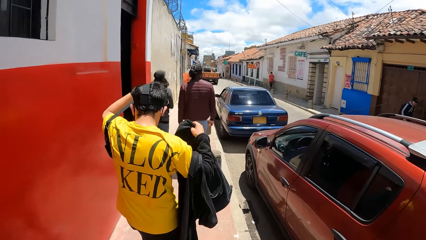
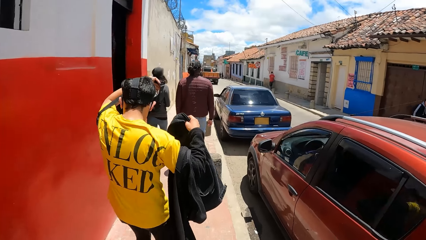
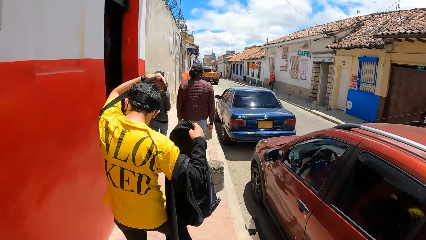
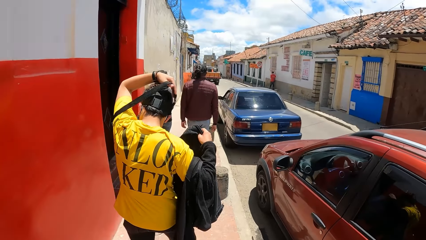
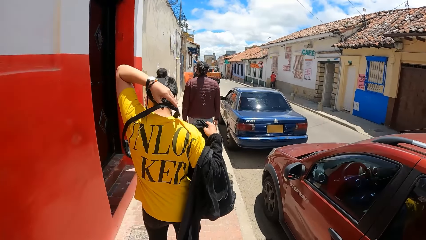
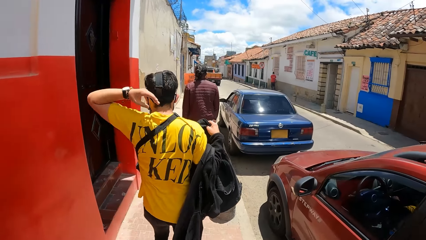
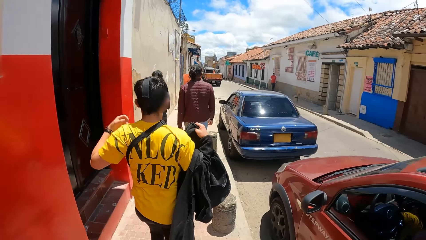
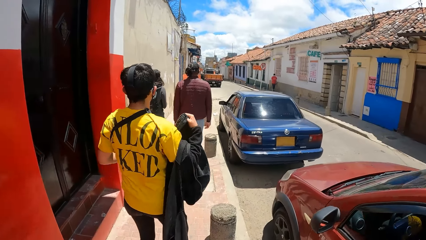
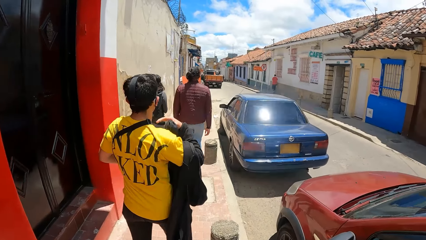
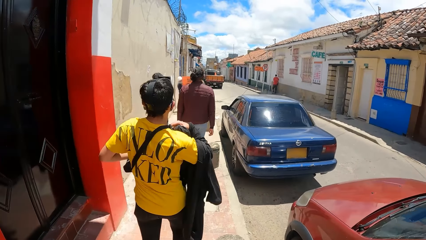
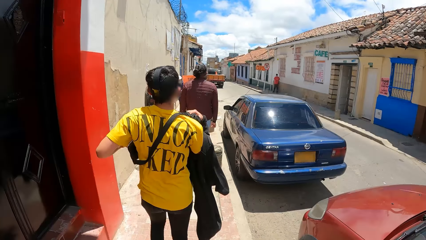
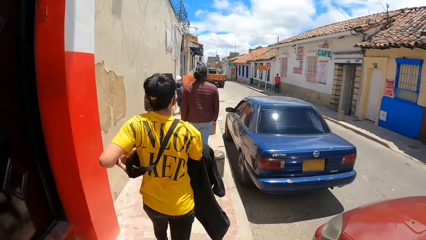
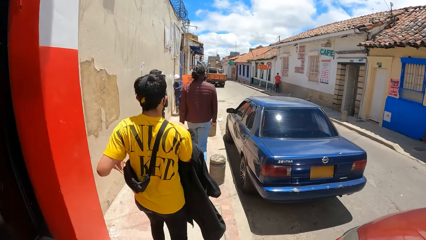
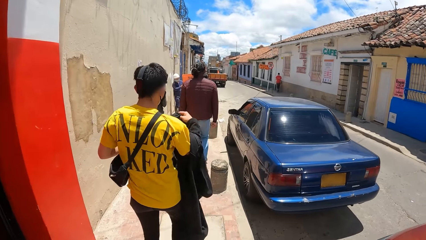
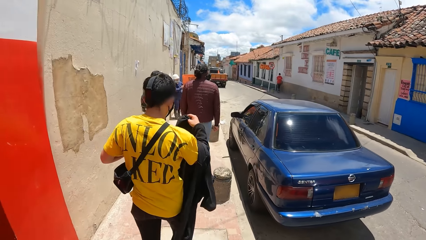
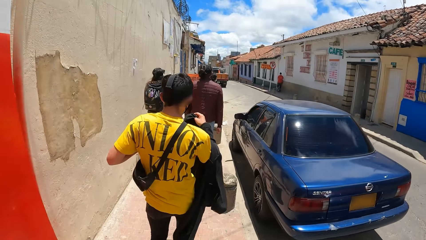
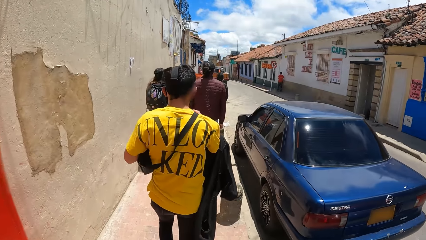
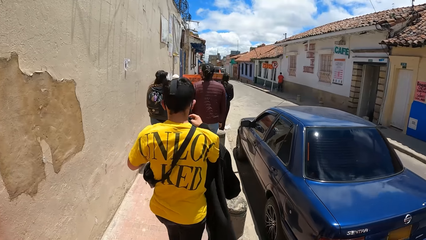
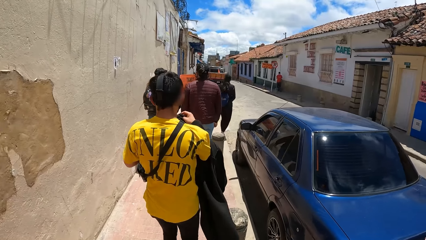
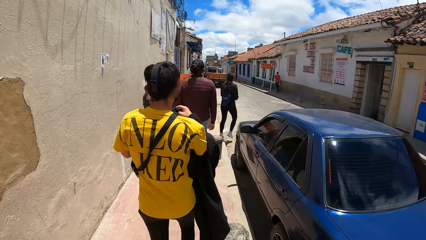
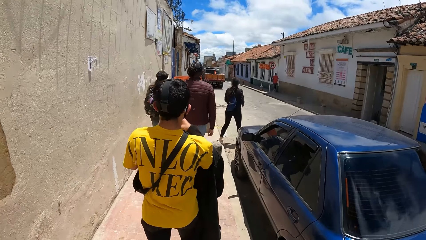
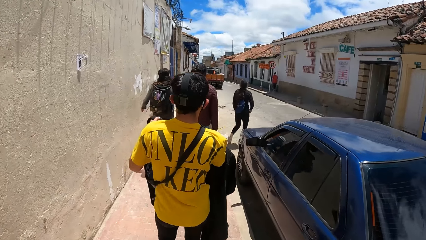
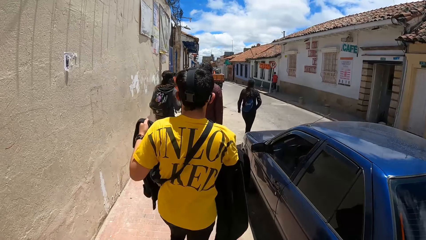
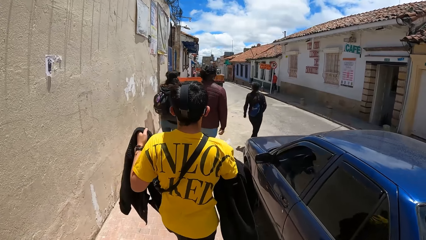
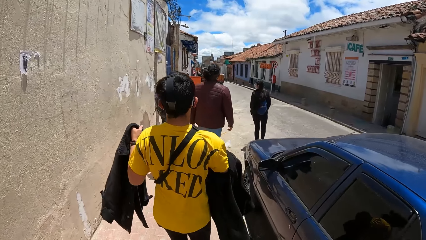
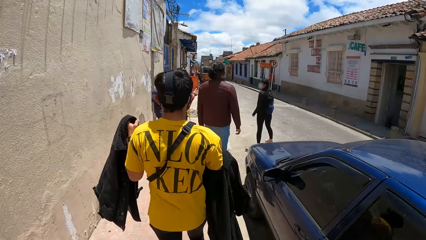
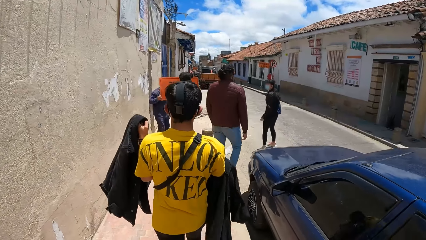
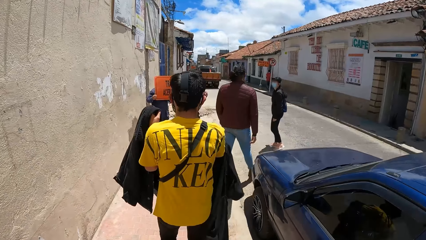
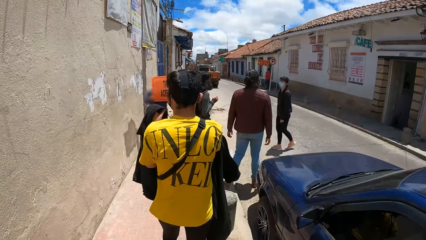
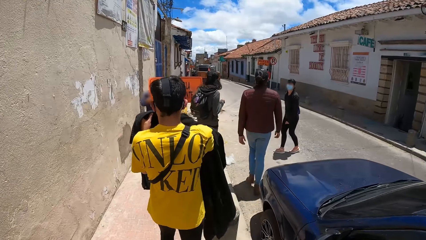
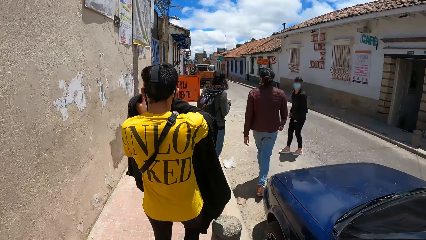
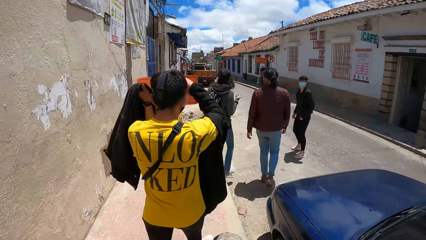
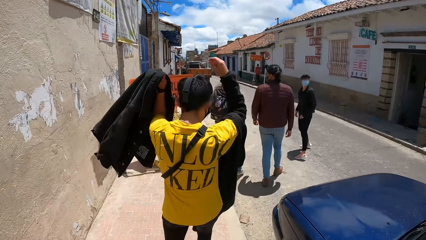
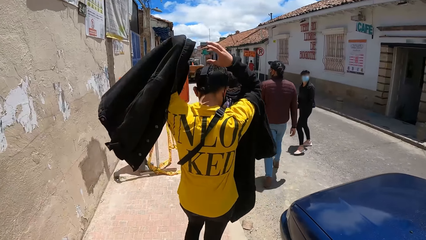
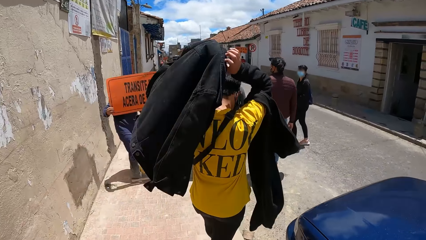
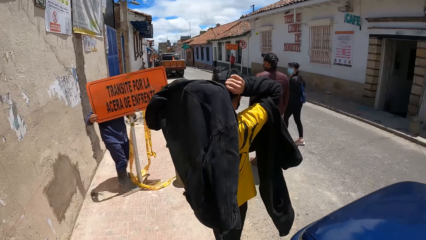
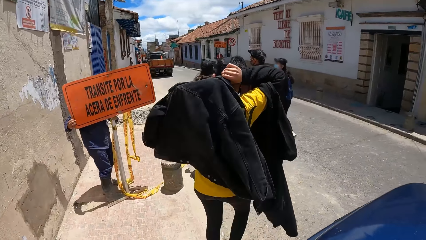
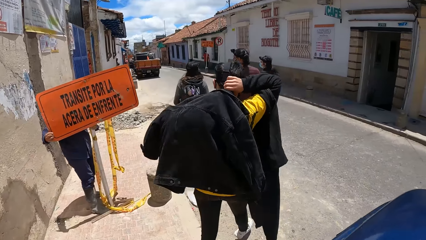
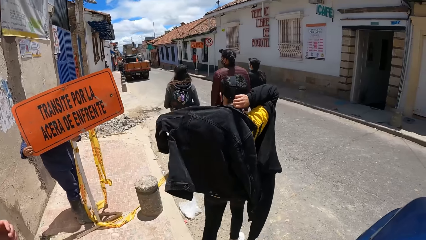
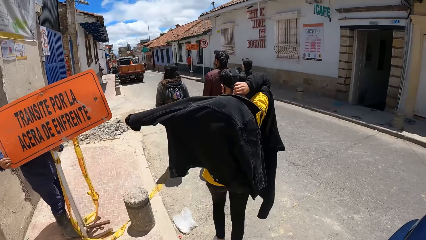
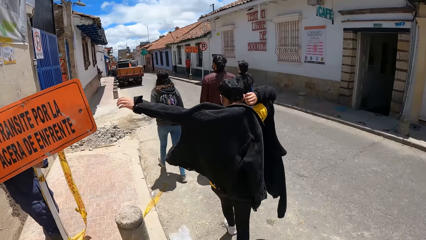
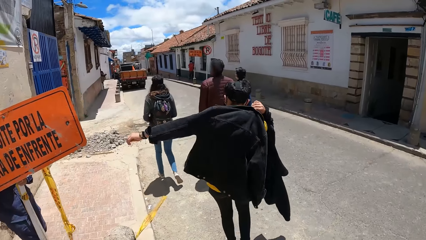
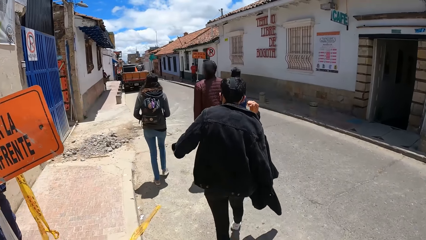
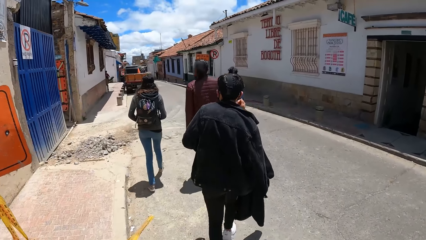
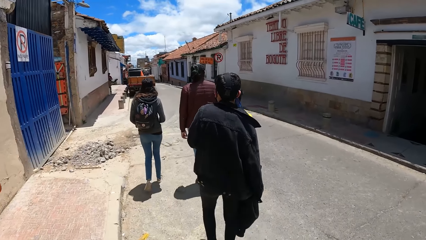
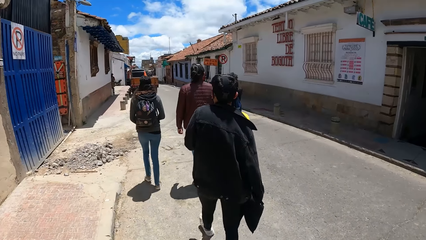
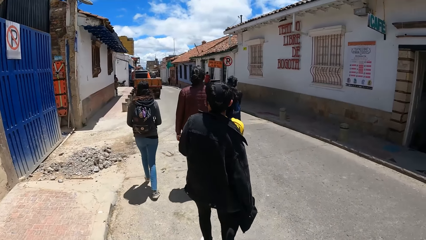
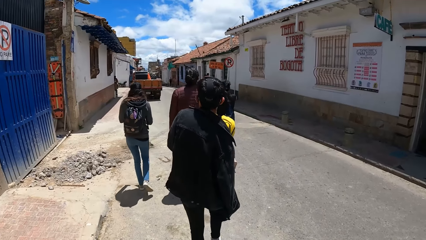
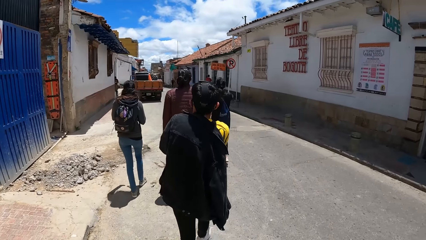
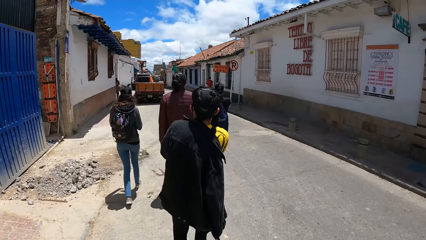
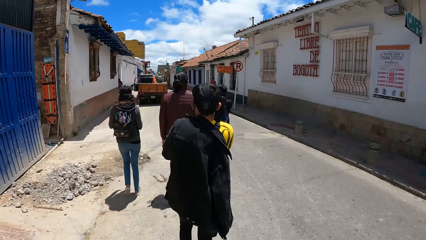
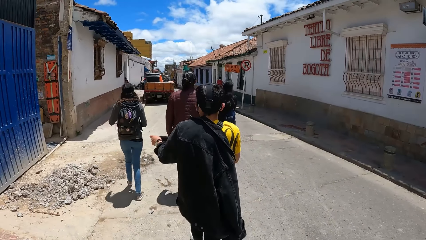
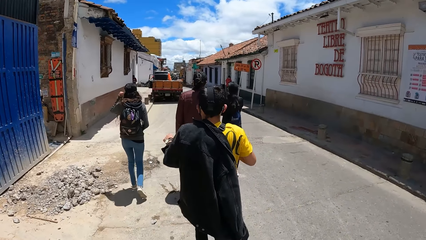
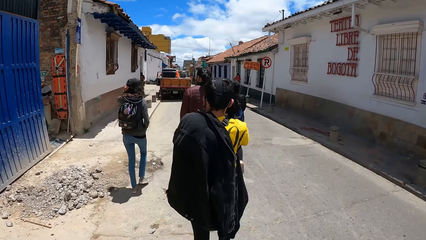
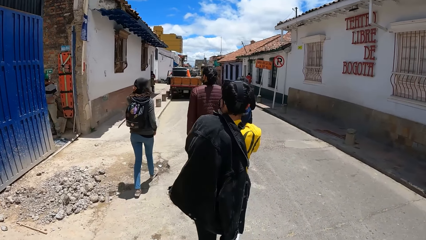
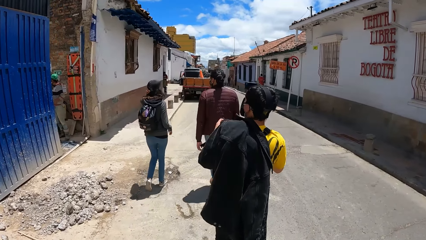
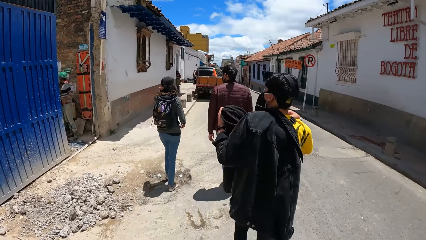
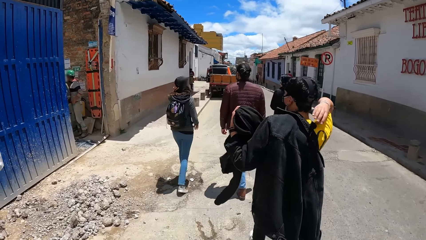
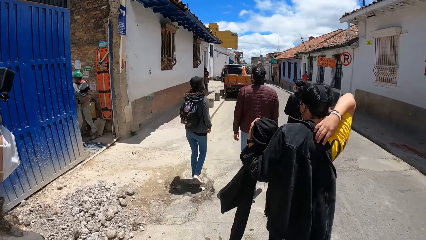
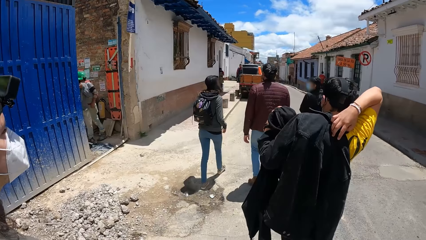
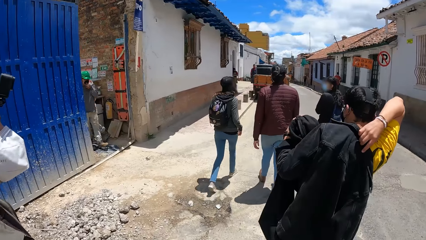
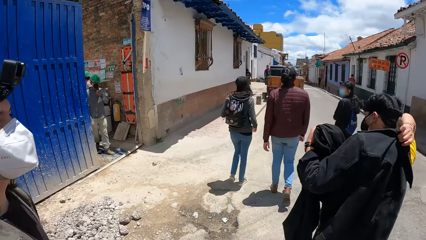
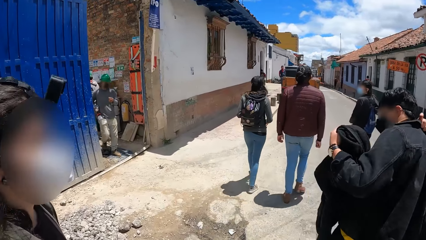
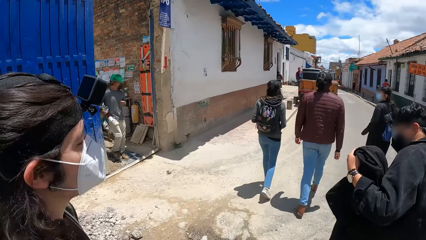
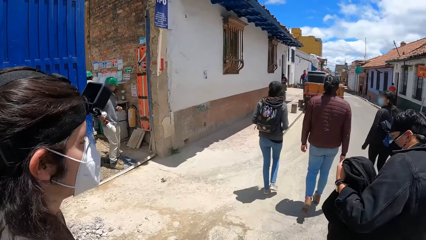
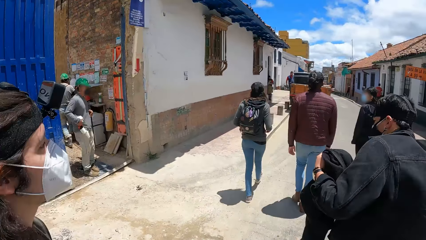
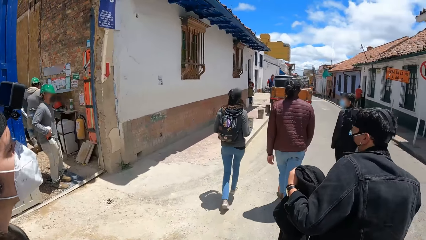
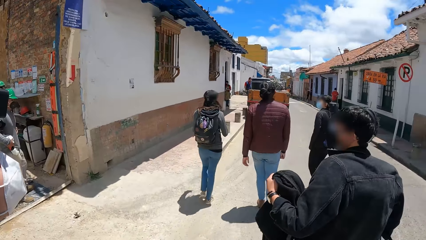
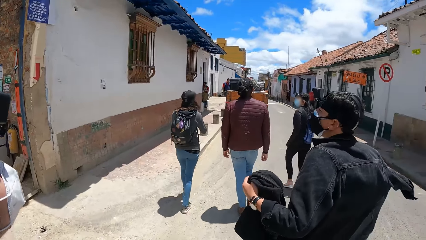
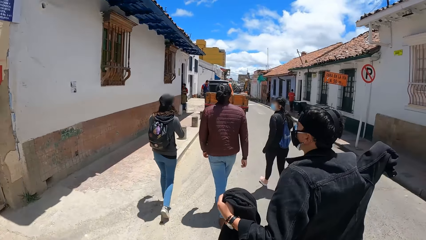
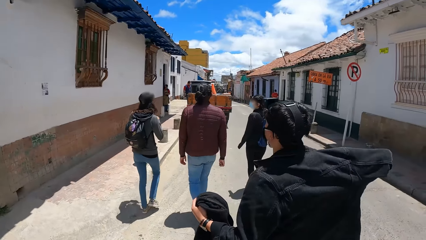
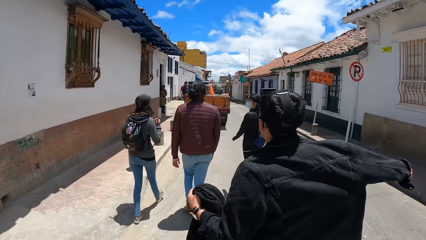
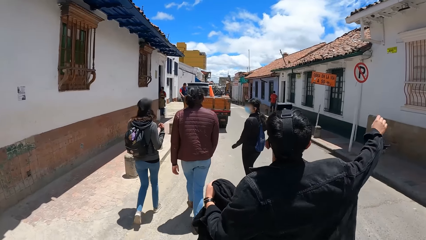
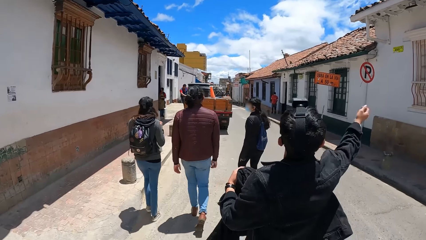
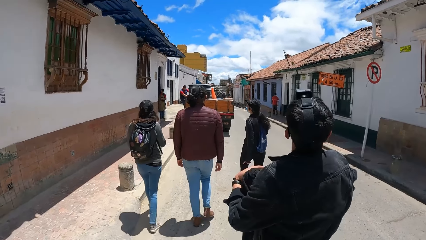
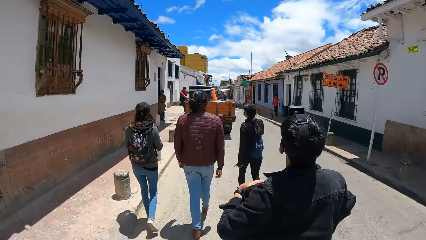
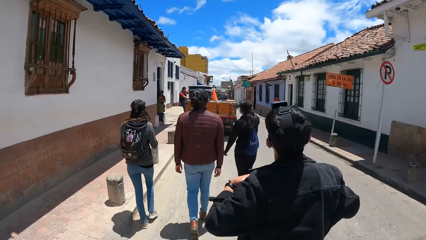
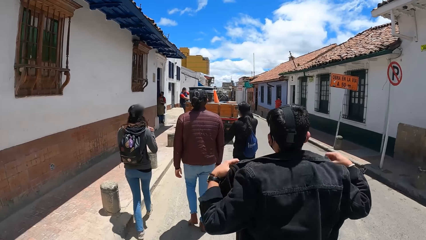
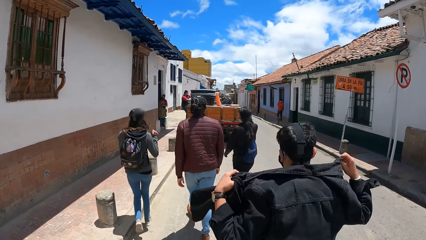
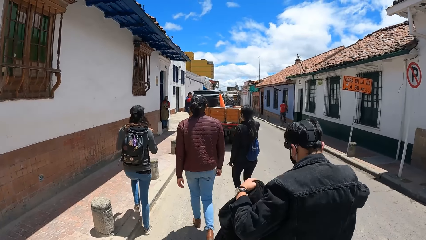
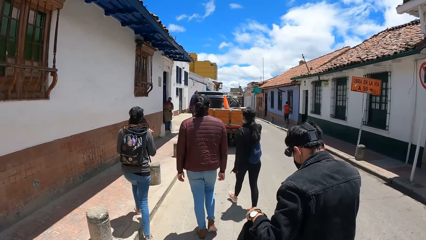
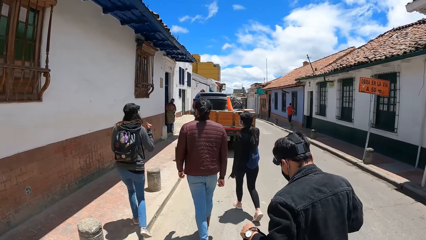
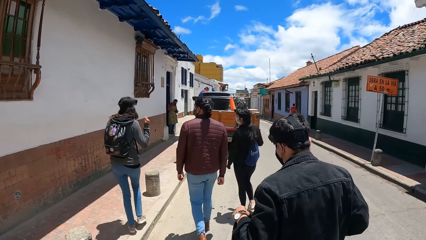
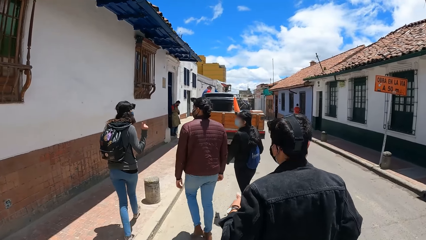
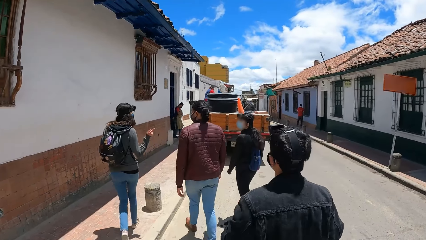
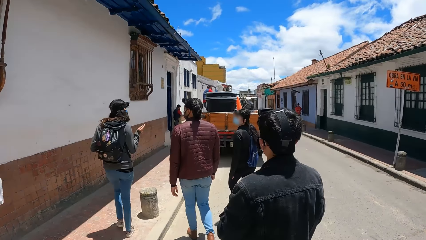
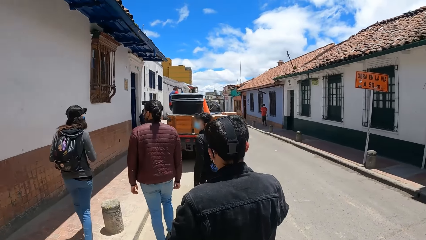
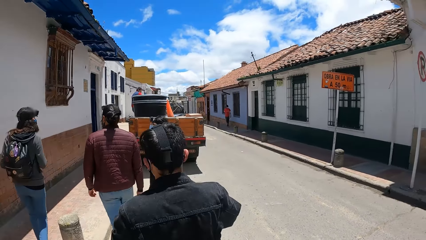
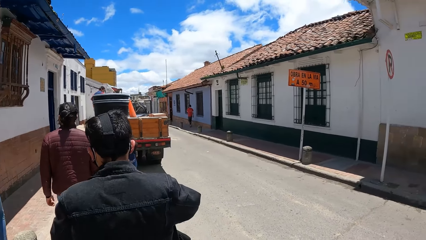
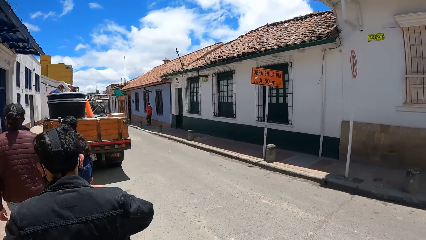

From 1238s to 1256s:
A man hangs the purse on his body with his left hand. The man adjusts the purse on his body with both hands, passes the jacket from his right hand to his left hand, and puts on the jacket halfway. The camera wearer walks on the road. The man takes off his sweater from his right hand with his left hand. The man holds the sweater with his left hand, fully puts on the jacket, and adjusts the jacket on his body with both hands.
